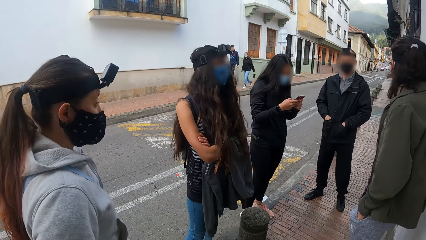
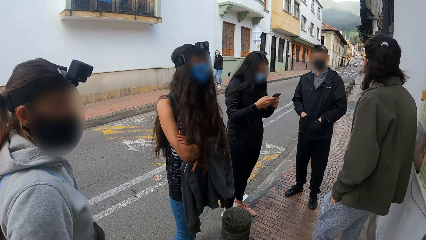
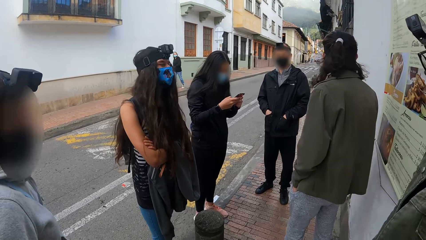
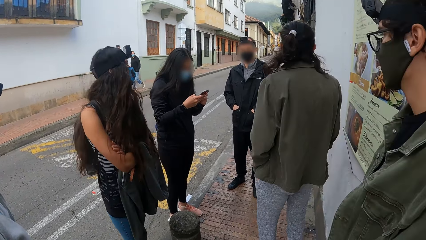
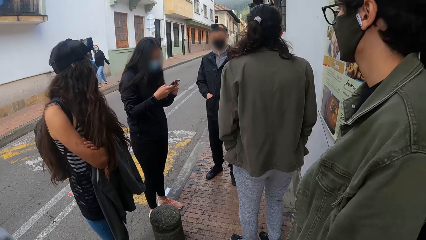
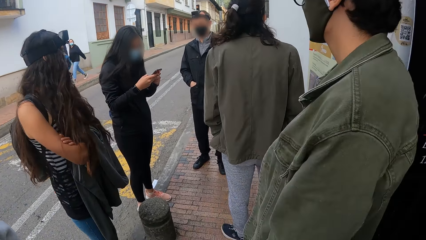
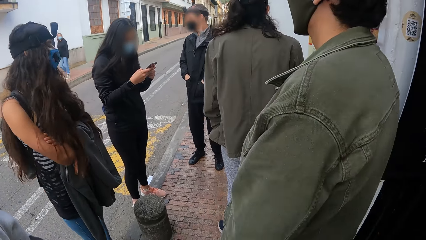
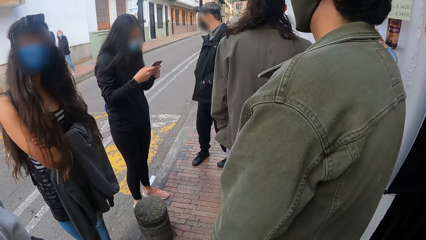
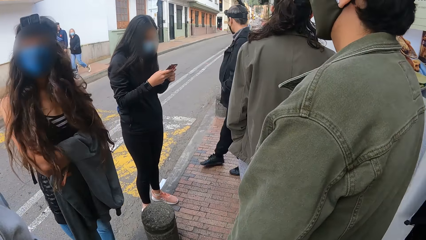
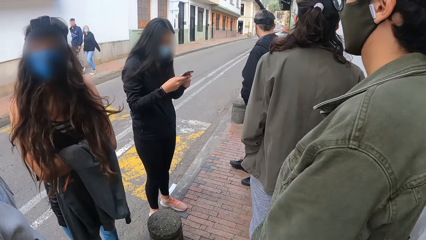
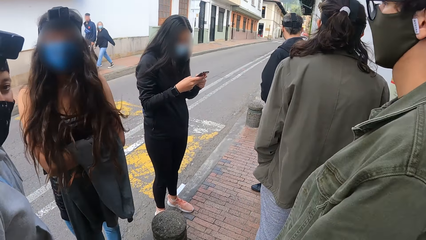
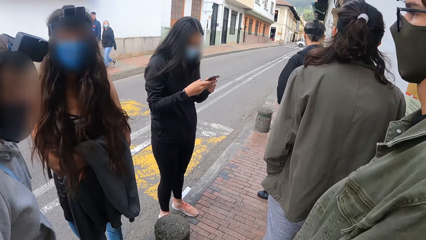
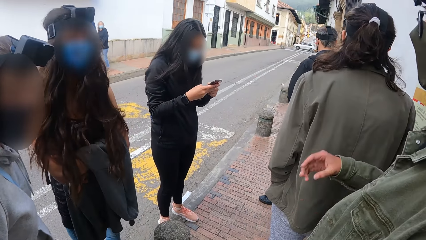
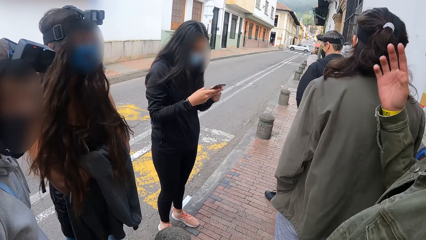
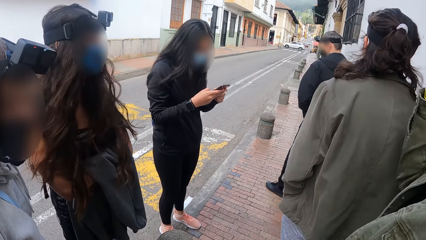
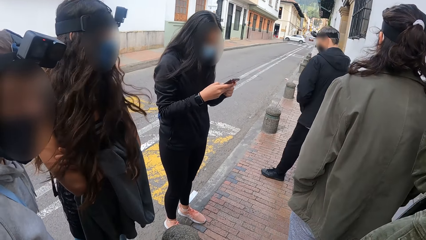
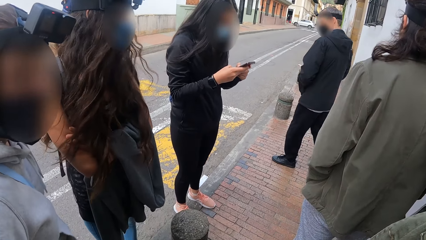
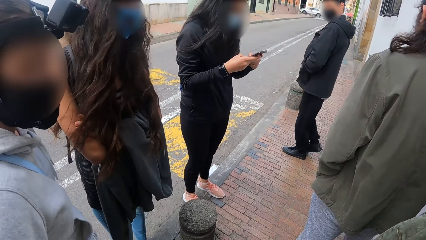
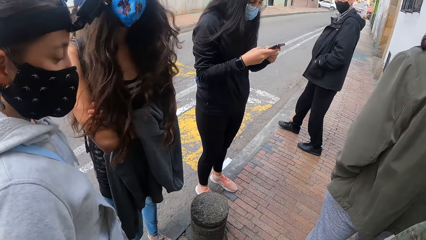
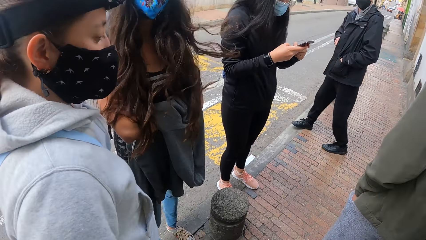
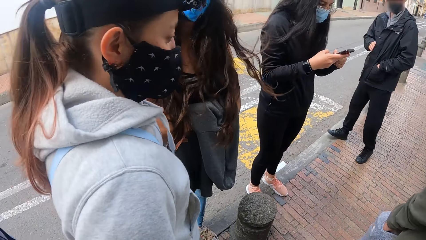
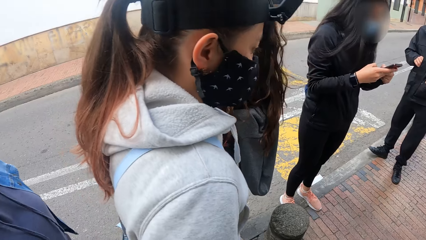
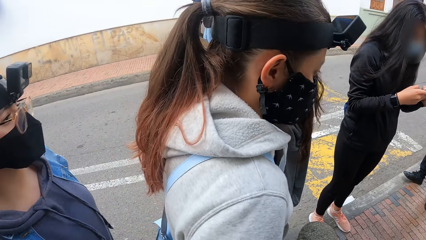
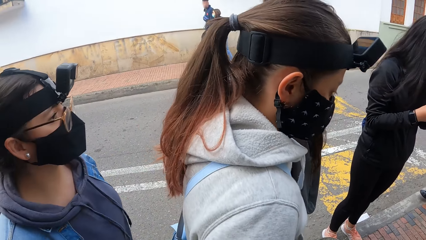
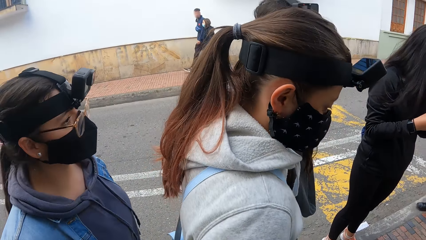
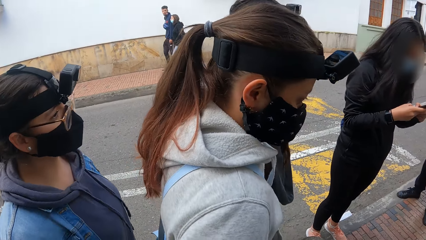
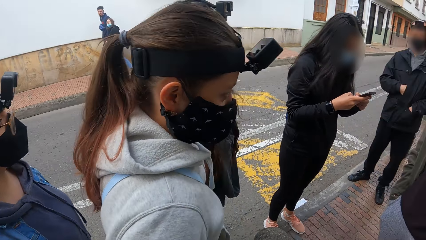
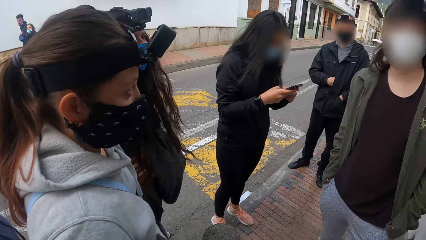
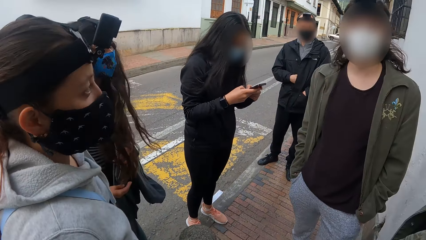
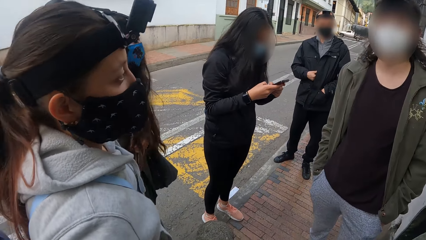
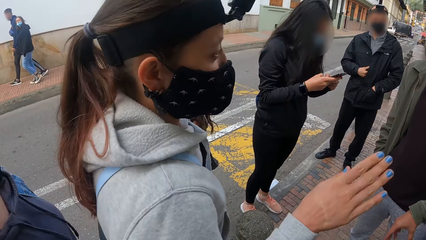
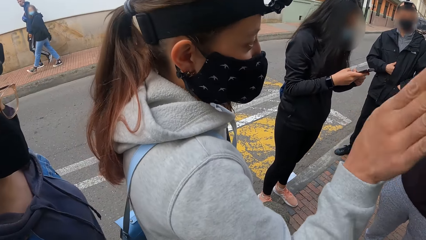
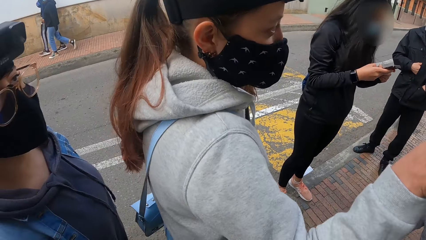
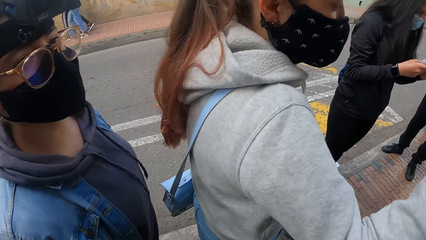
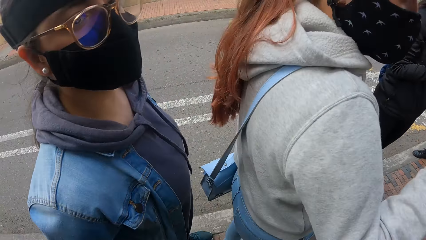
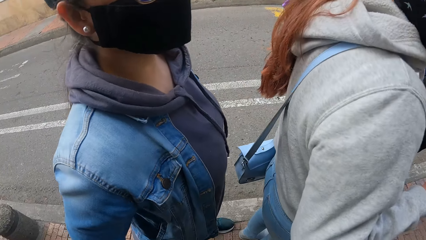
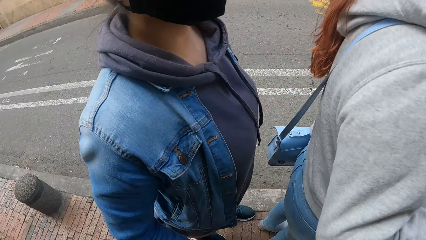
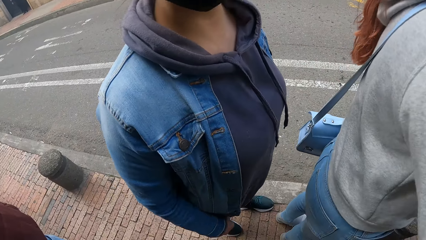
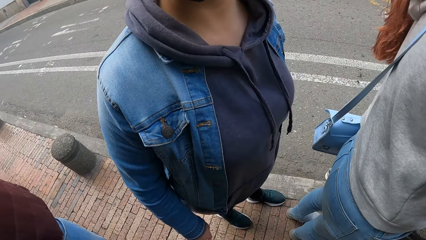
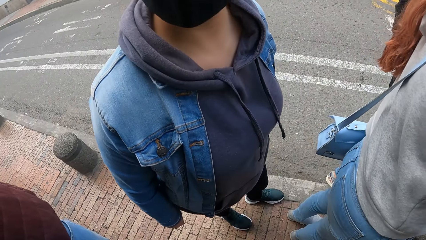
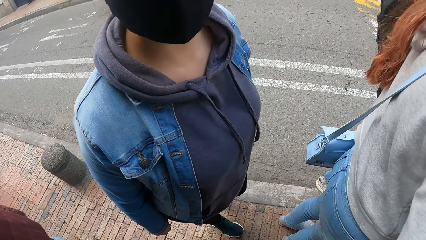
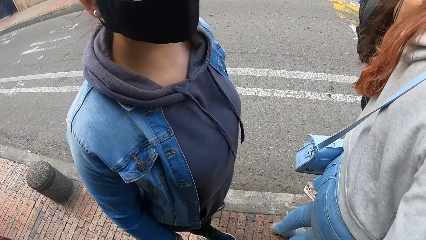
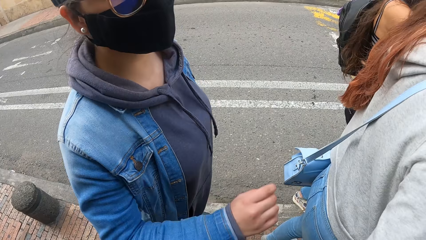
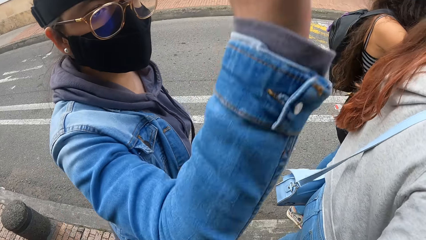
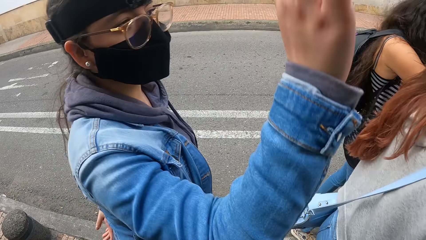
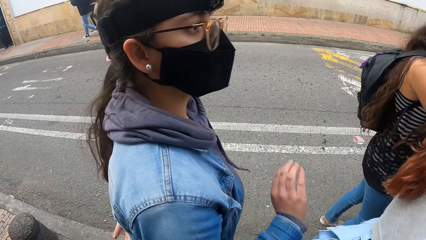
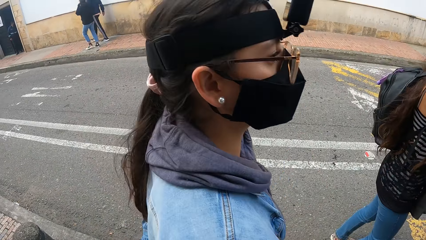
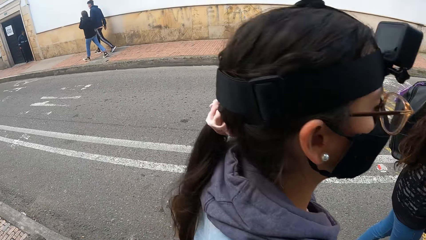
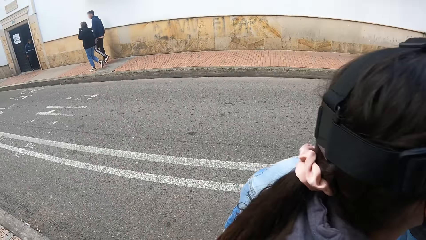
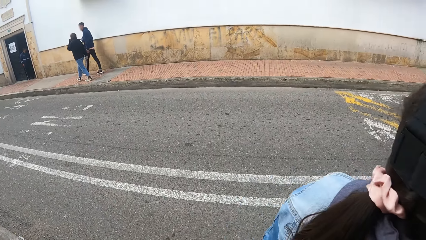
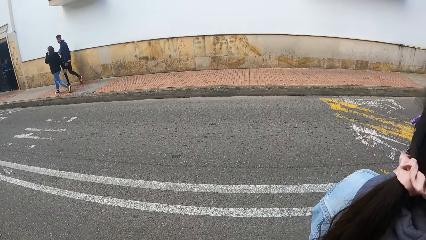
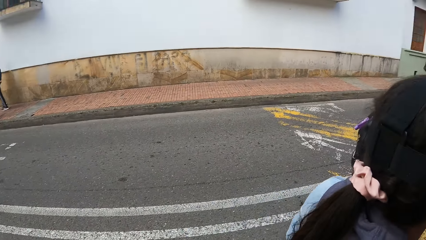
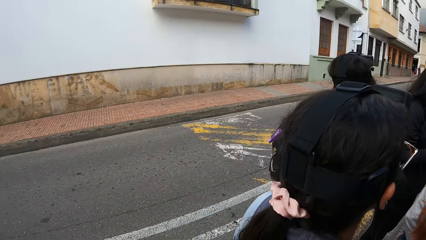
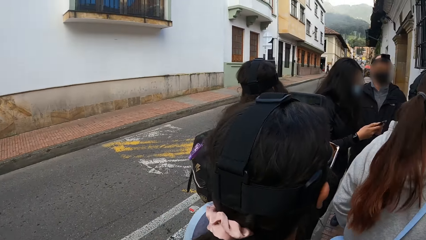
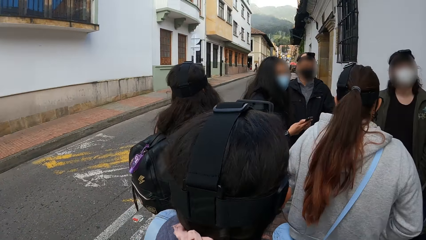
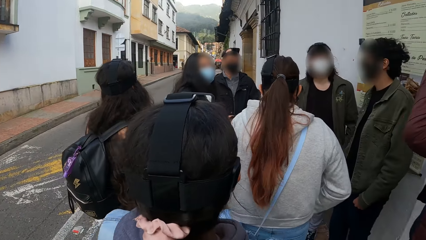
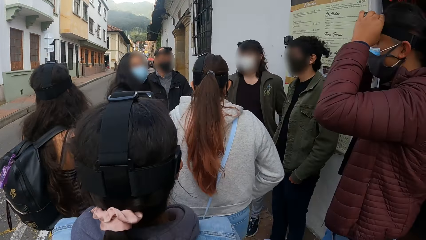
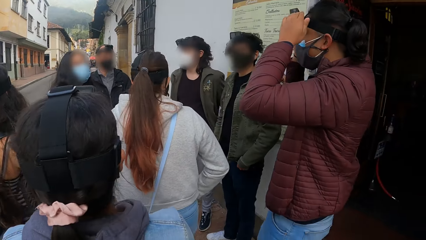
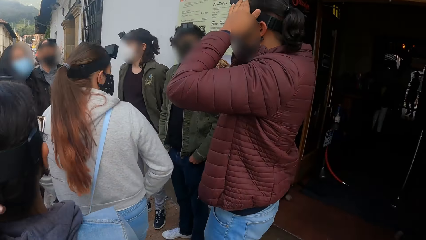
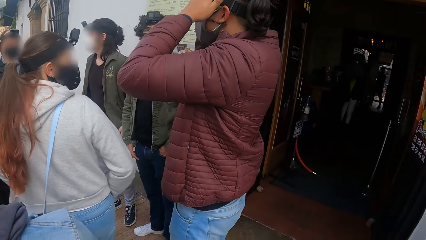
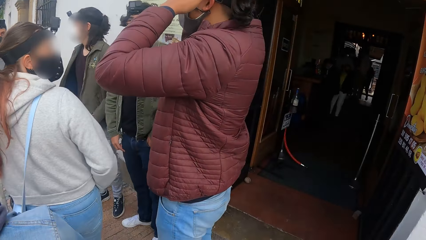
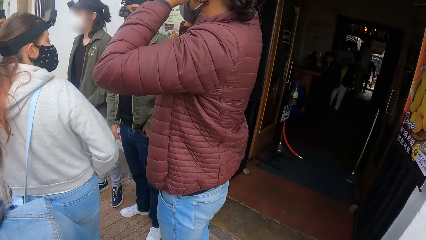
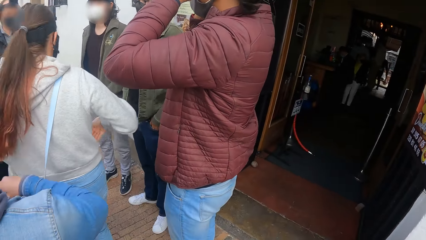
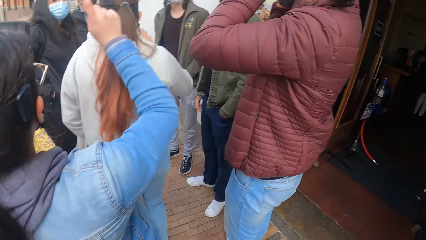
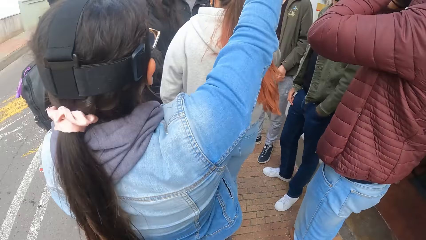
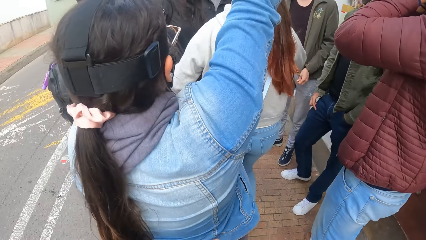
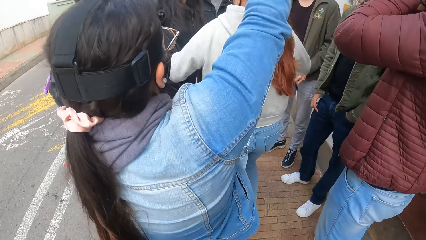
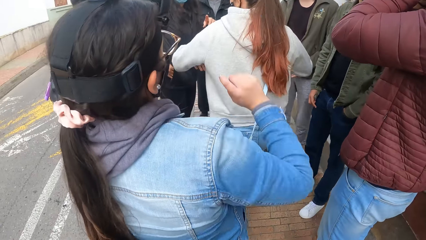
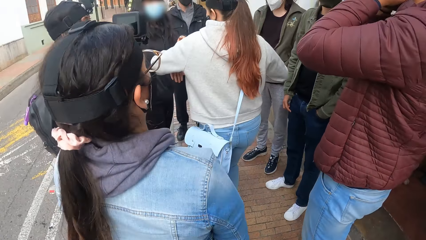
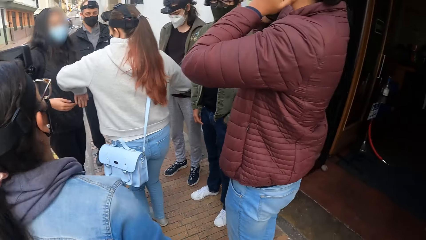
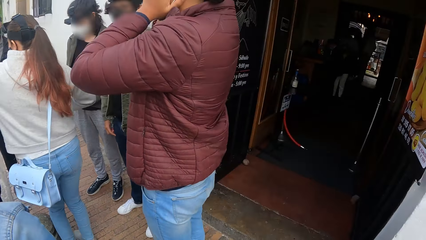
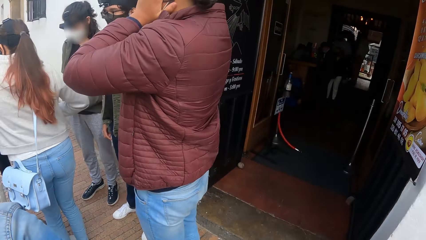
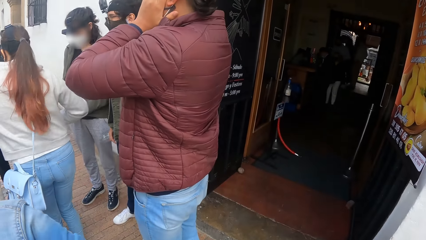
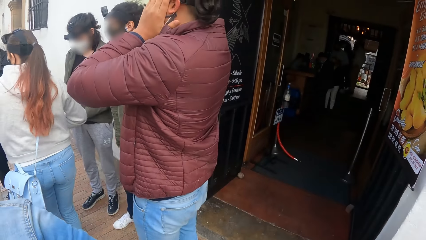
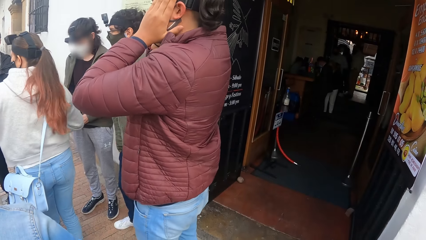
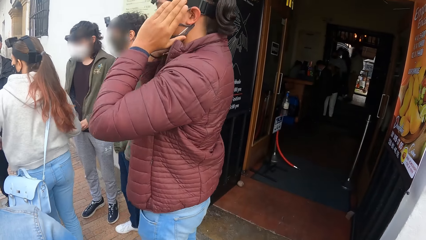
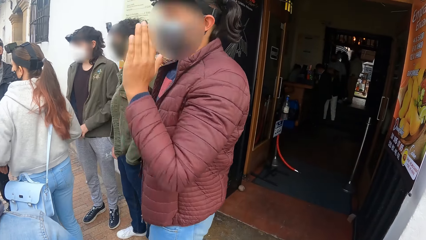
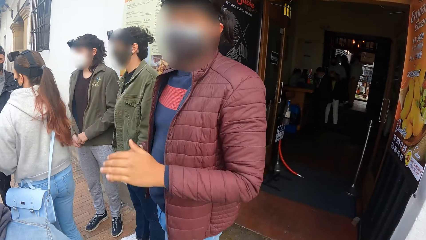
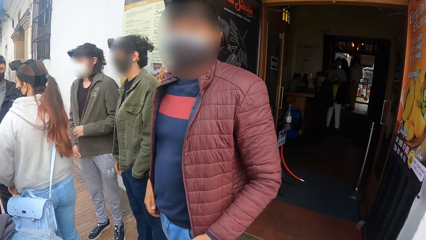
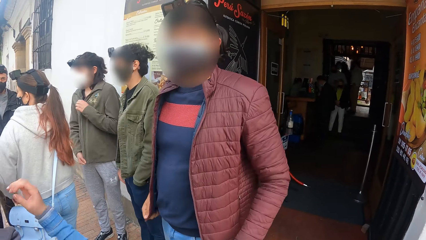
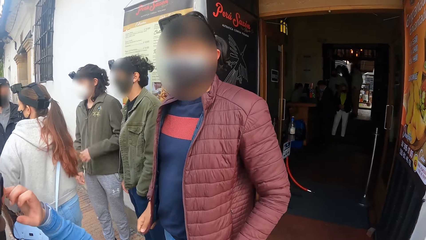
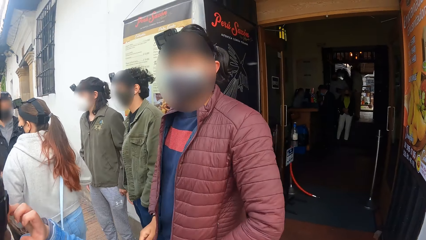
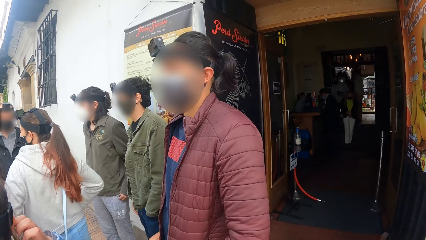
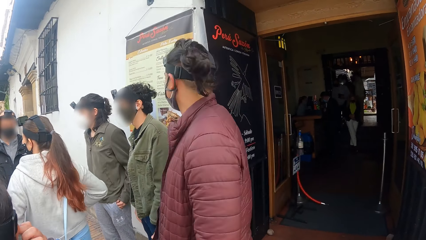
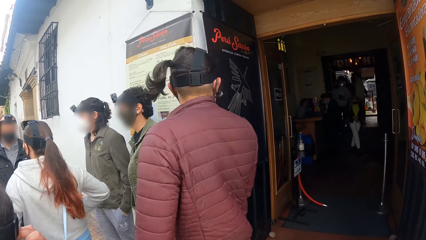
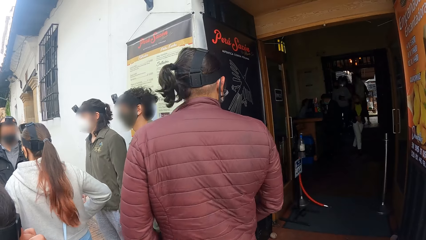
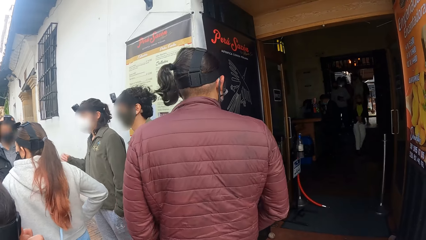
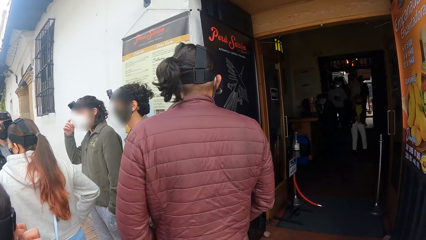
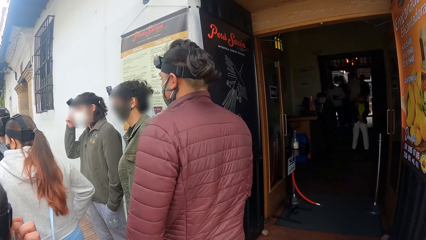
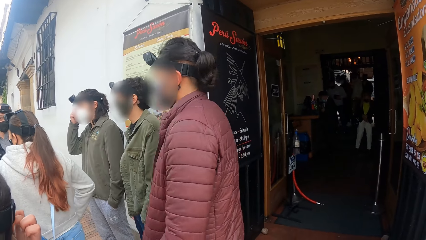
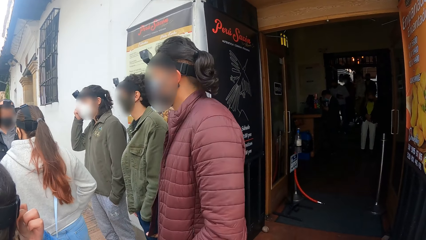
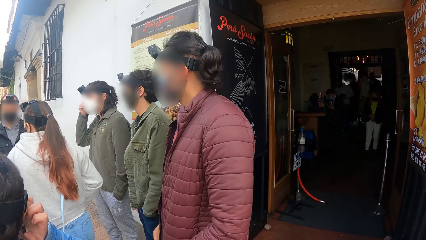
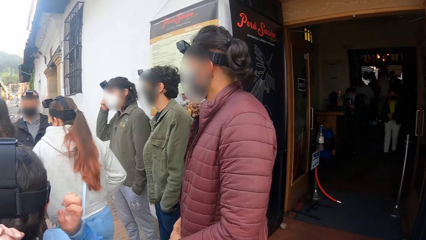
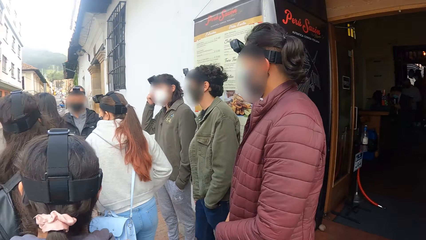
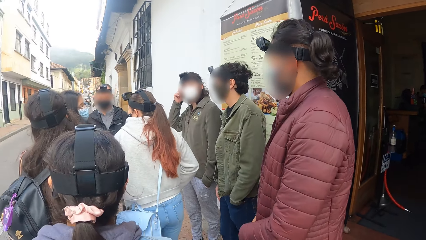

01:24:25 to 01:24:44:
The man adjusts his eyeglass with his right hand. A woman converses with the man and another woman. Another man adjusts a camera on his head with both hands. A third man zips up his jacket with his left hand, puts his hands in his pant pocket, and dresses his hair with his right hand.
